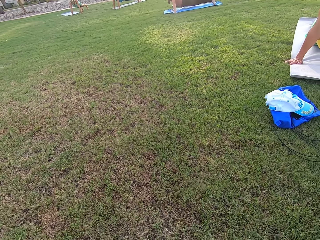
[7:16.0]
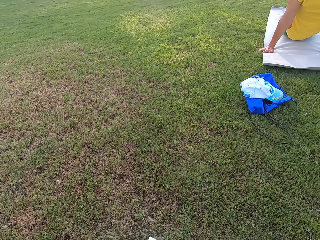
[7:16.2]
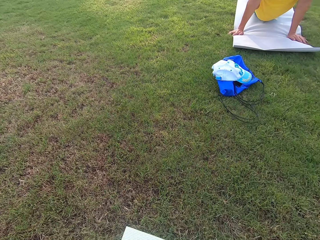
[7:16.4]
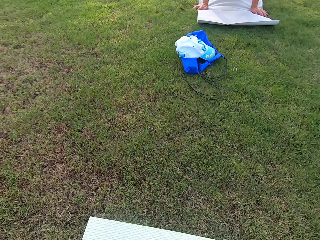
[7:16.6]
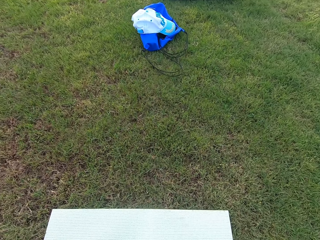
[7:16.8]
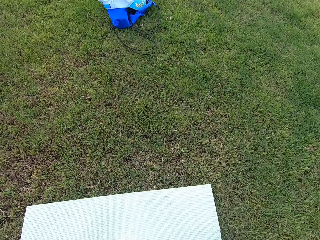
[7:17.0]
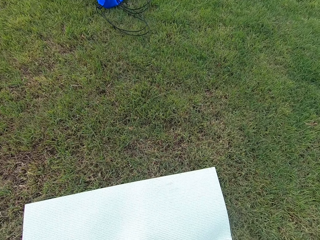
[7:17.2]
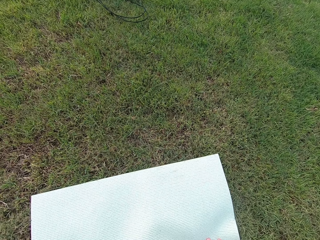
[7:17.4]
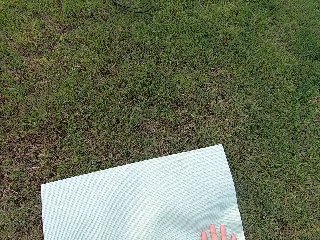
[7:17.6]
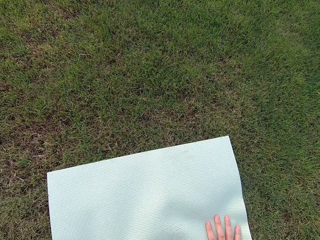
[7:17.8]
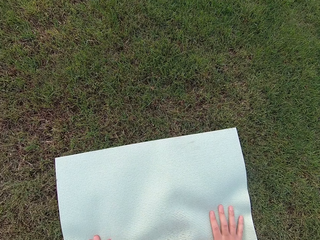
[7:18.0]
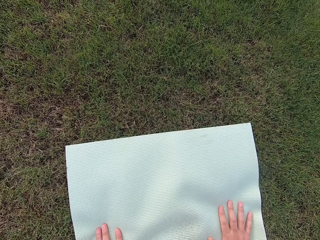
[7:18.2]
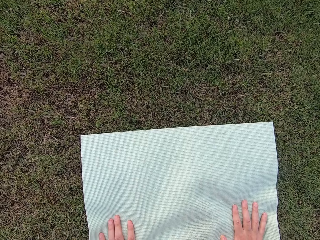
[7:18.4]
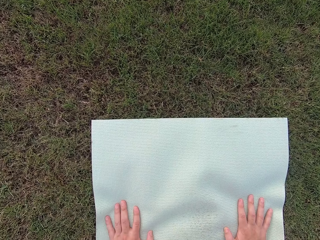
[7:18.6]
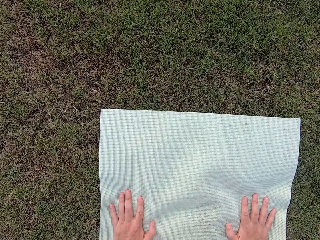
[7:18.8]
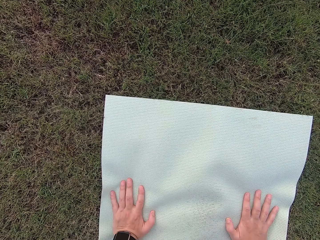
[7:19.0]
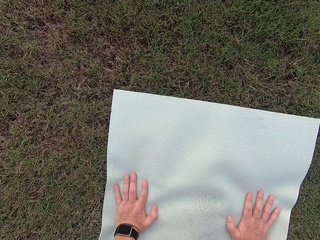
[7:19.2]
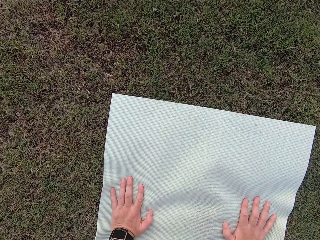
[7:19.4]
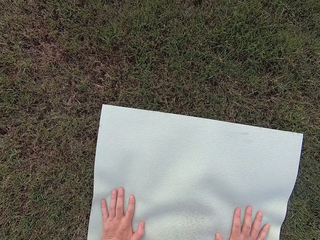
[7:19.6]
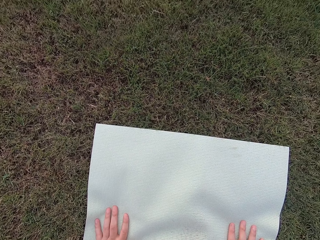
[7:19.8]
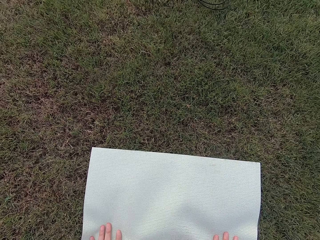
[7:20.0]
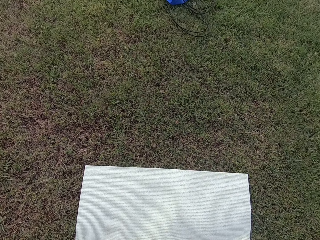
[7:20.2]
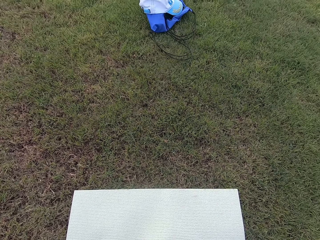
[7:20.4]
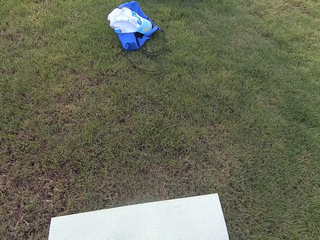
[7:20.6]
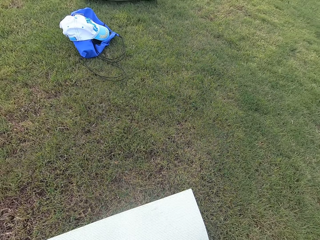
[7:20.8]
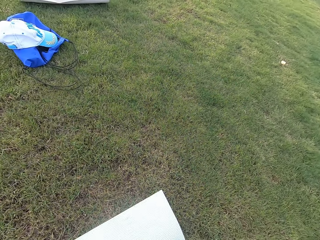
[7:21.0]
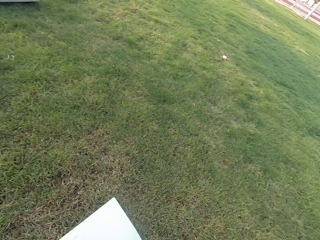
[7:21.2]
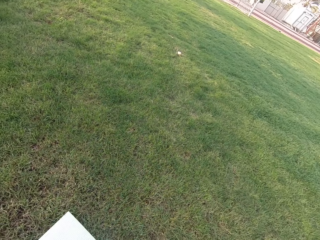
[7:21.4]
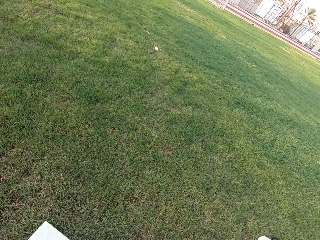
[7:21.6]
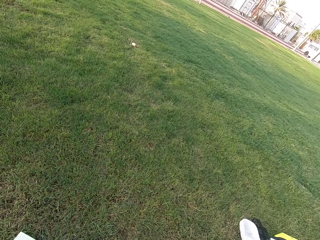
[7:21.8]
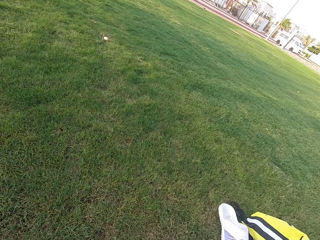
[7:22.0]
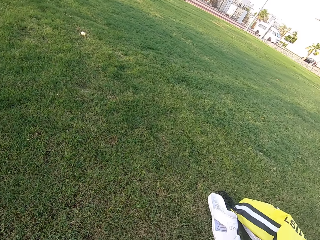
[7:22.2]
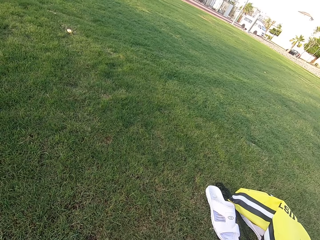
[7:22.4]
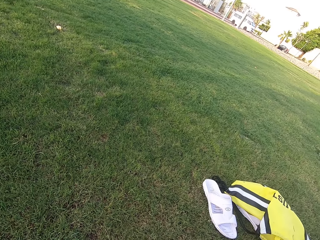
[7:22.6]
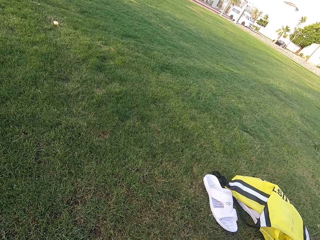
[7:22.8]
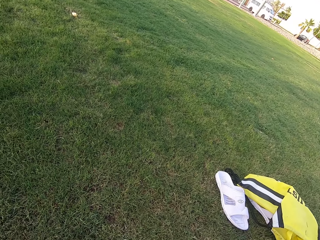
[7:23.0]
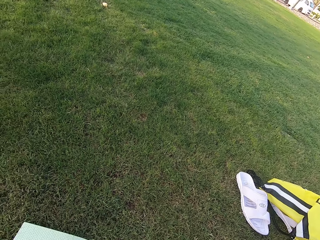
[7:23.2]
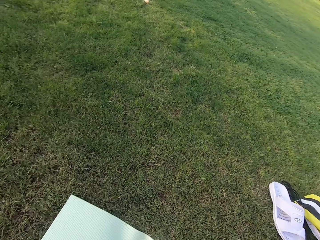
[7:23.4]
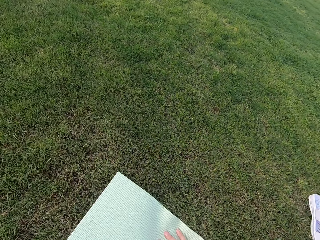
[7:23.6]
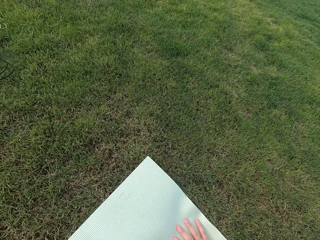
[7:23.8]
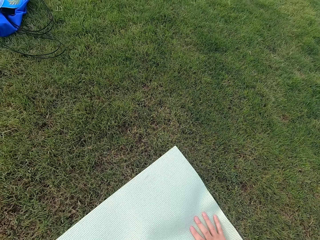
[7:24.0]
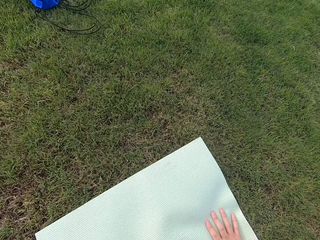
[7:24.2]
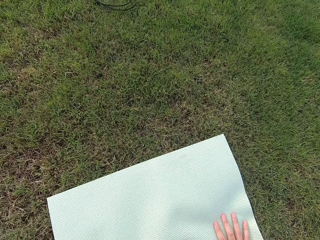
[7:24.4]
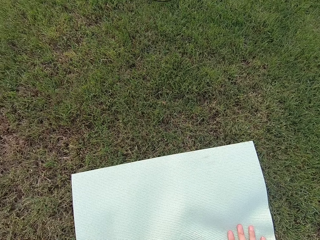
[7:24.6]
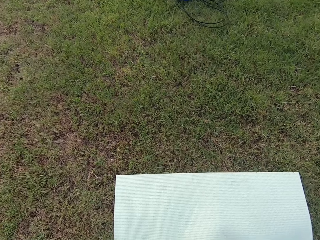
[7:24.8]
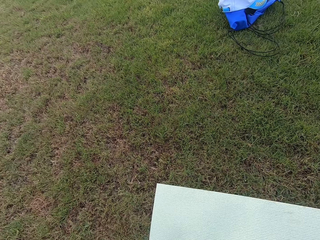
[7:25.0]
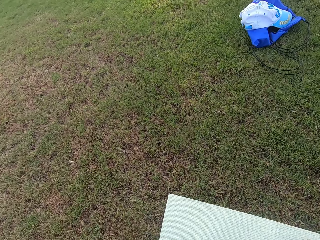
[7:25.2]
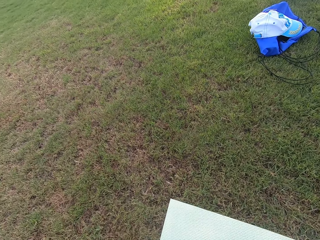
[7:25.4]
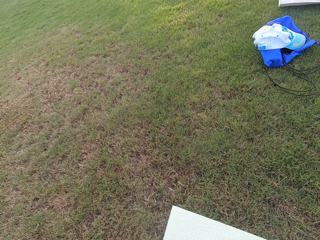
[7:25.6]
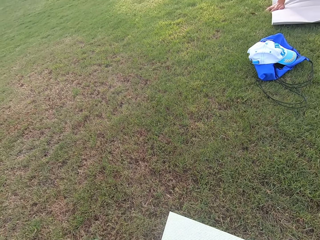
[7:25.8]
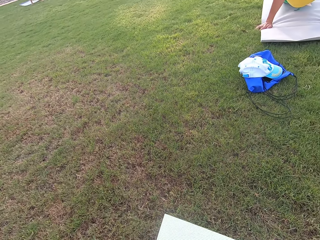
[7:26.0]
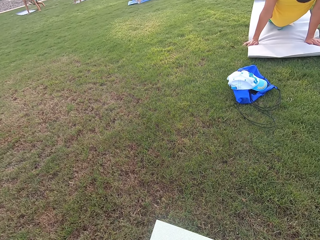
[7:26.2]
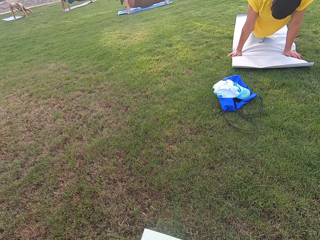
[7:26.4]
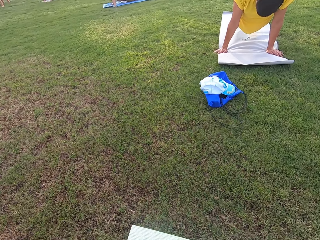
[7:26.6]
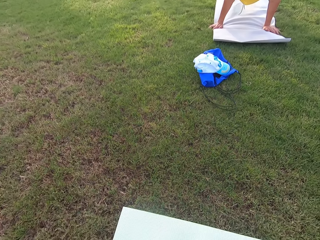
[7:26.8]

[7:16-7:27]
The camera wearer turns around the ground.

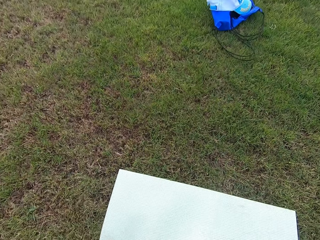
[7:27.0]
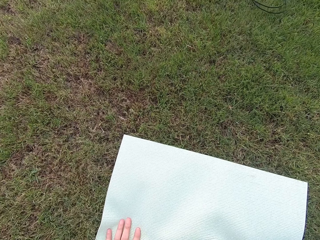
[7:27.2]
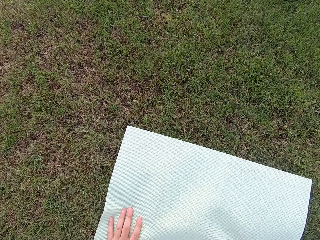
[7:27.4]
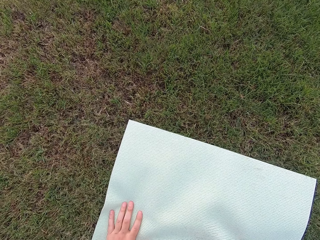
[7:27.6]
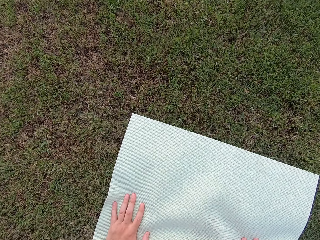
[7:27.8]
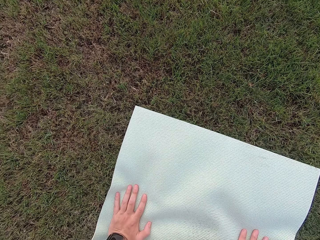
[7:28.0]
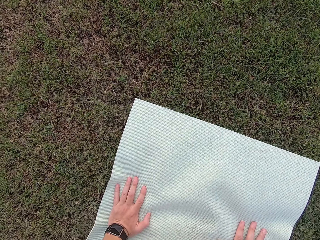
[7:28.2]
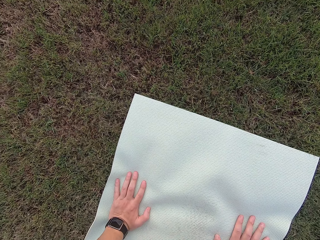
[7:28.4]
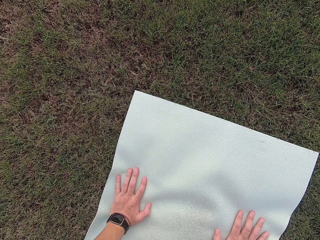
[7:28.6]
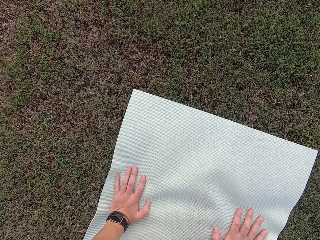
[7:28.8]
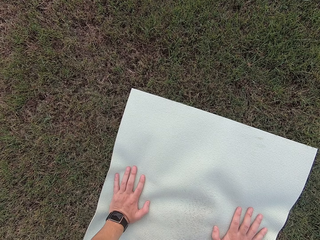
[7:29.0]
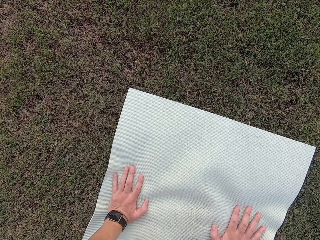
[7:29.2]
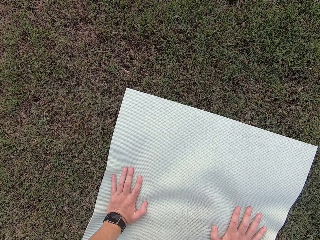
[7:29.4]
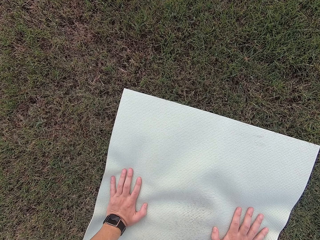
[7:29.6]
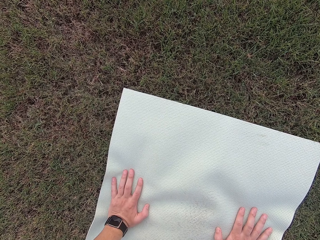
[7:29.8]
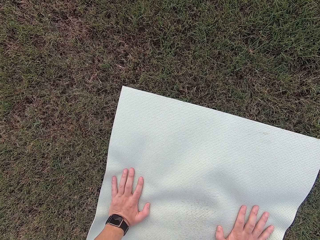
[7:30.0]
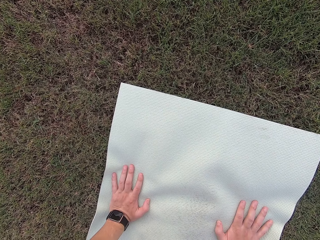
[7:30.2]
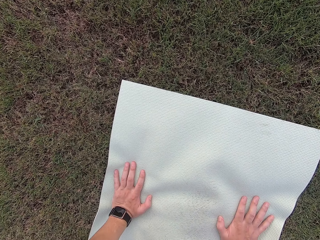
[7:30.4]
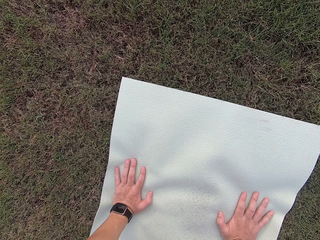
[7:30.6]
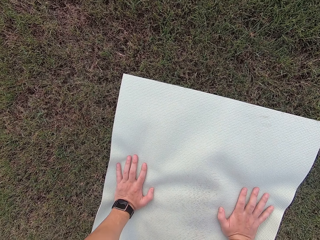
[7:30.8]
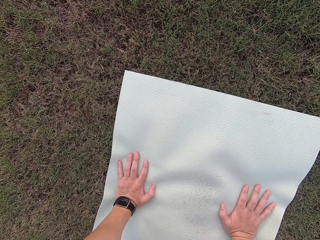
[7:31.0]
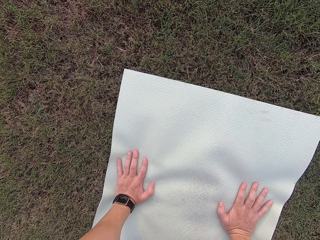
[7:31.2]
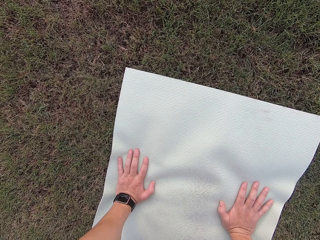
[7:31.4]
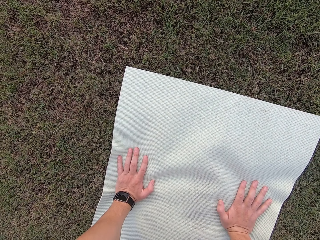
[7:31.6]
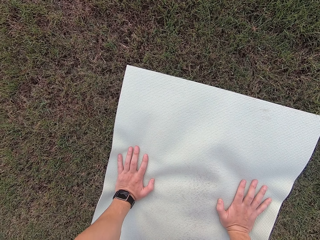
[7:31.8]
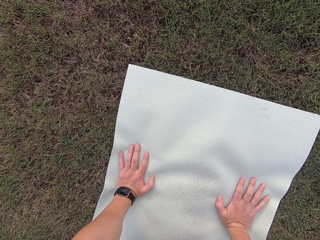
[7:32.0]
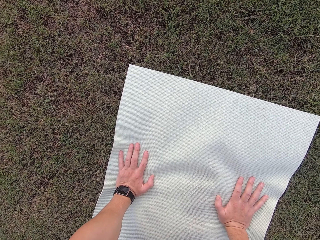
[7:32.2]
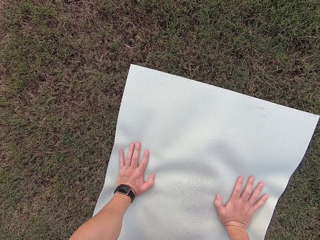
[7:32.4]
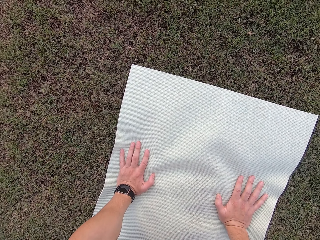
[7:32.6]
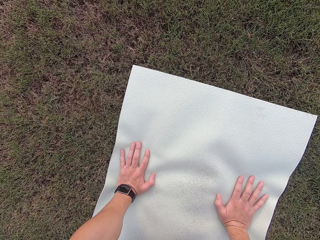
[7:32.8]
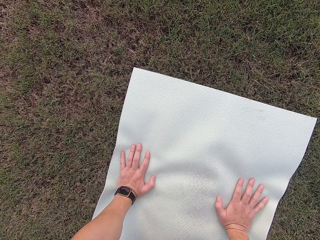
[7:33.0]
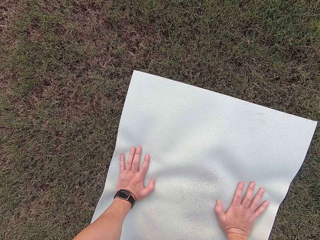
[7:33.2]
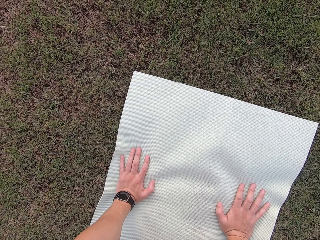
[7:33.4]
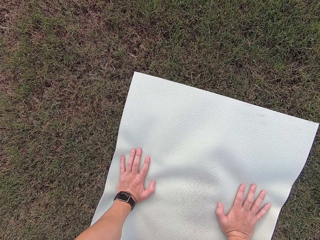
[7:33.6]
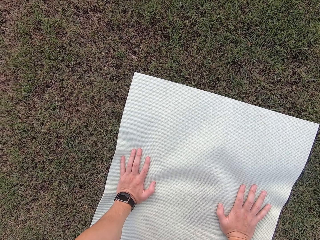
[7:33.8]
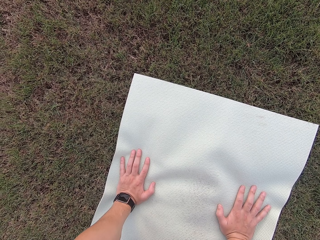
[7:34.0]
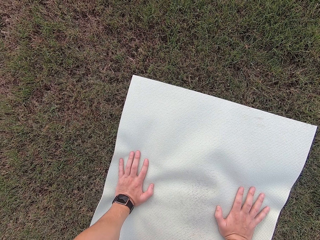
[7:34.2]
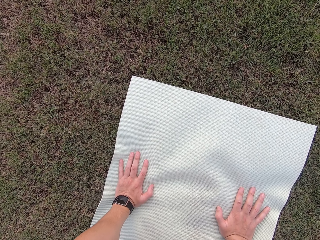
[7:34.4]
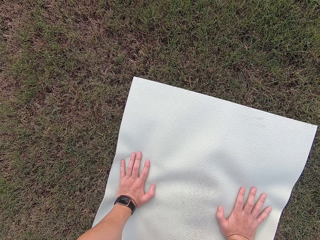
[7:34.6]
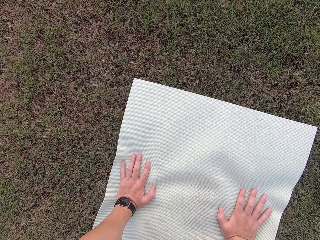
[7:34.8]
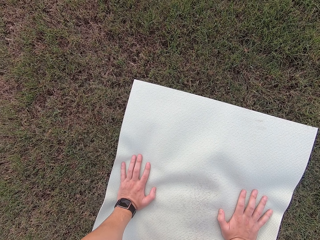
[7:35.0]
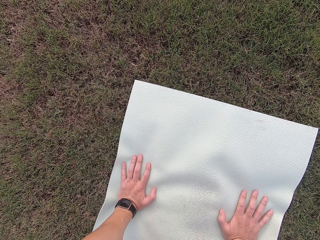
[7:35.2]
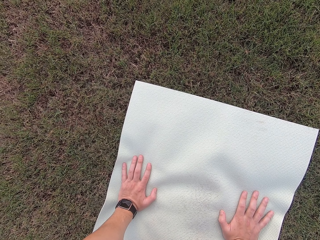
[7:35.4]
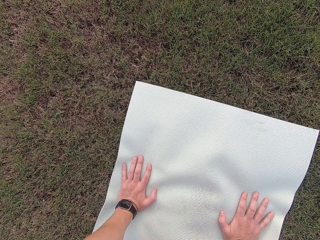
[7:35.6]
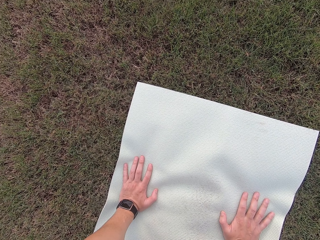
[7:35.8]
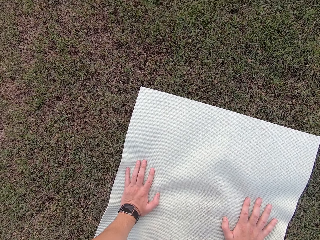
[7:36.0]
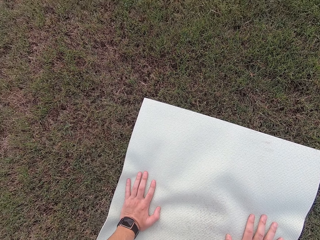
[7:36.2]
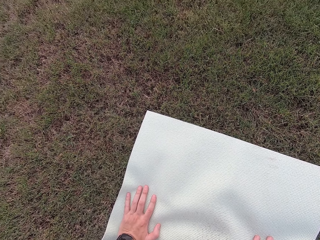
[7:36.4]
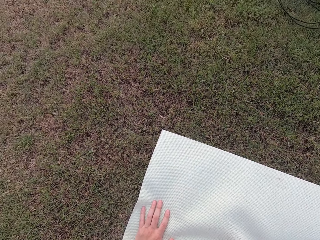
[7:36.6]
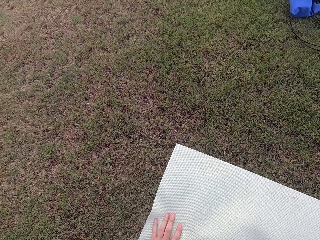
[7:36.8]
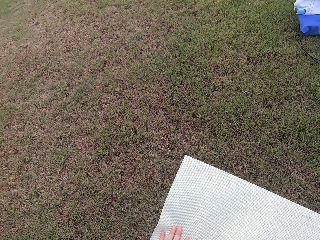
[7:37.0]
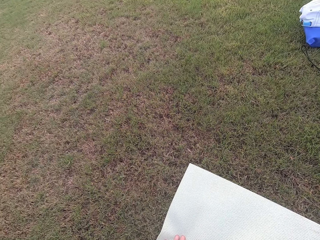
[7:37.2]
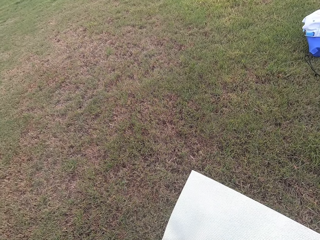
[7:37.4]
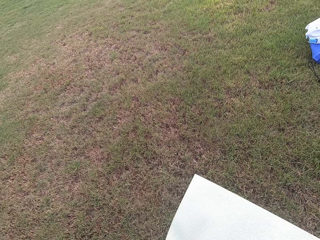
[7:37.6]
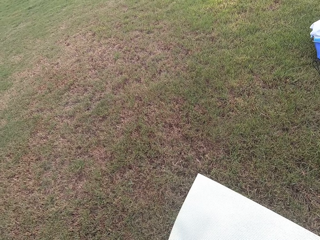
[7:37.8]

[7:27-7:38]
The camera wearer exercises on the mat.
